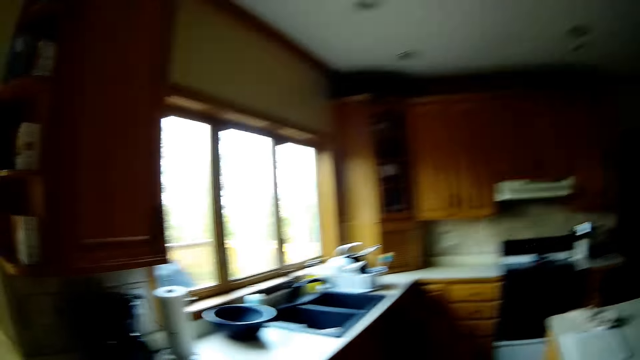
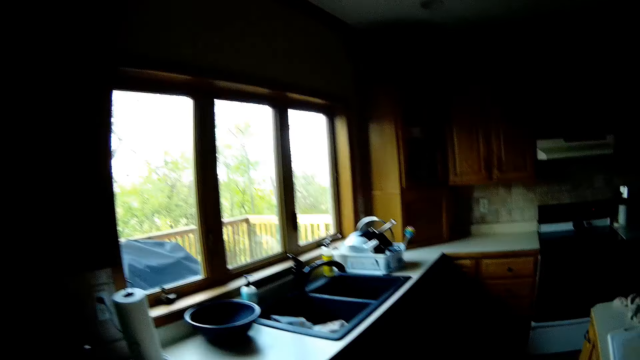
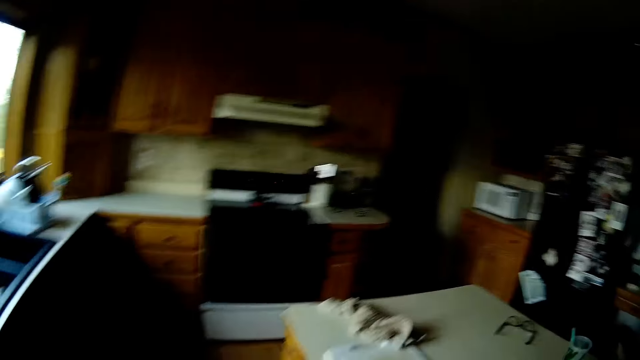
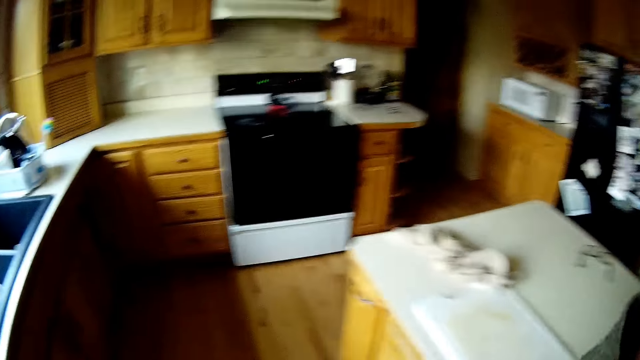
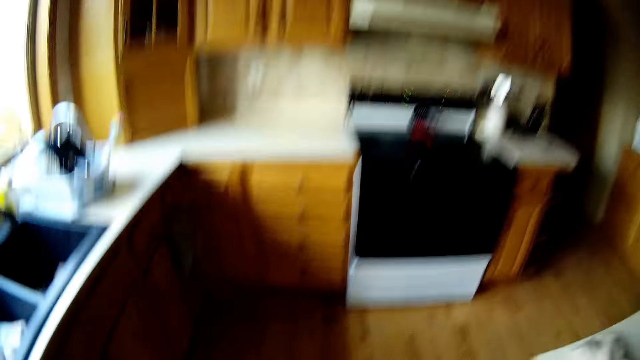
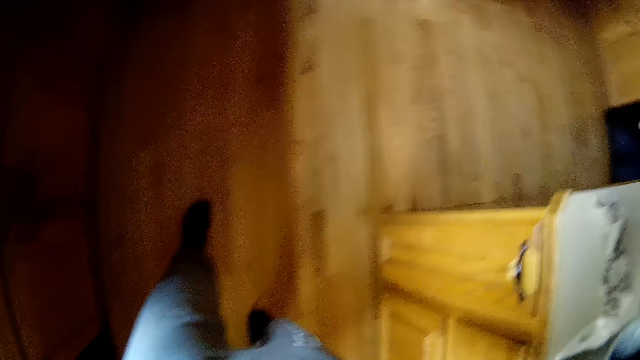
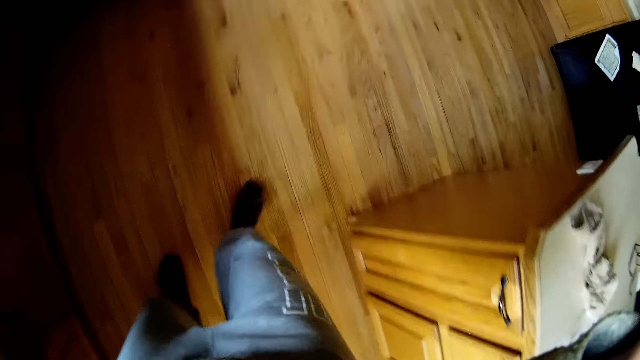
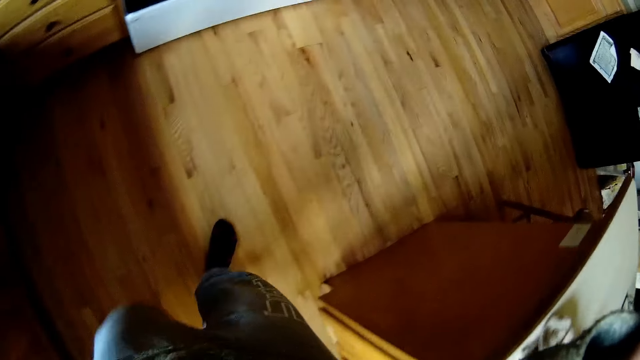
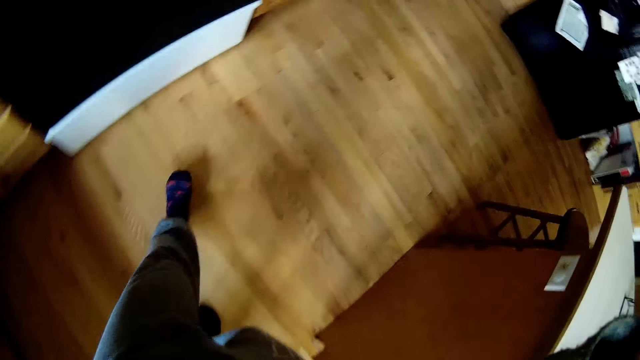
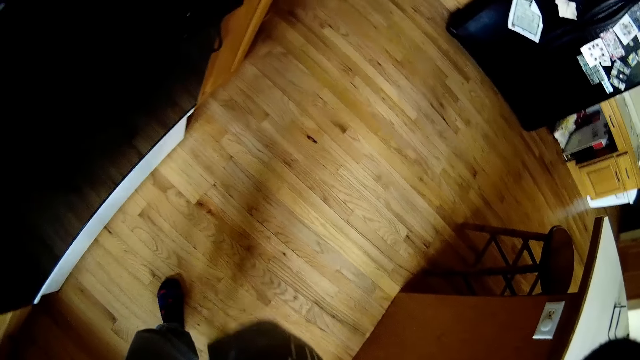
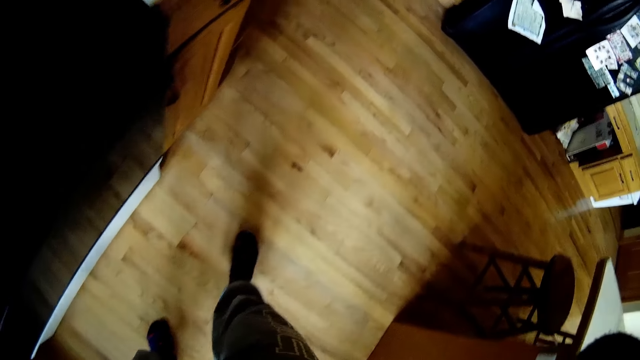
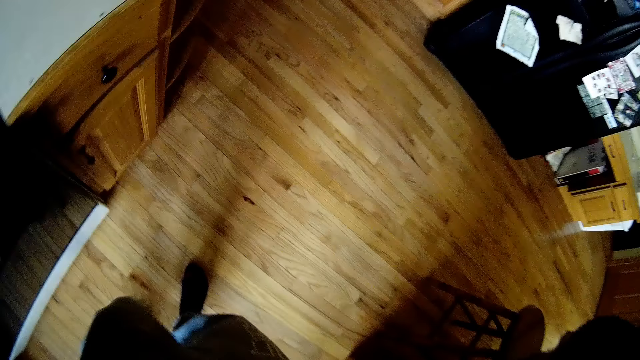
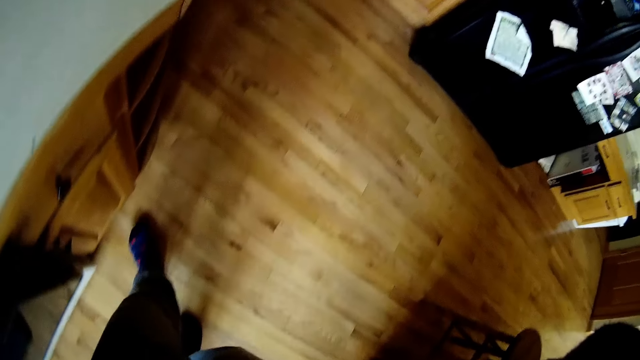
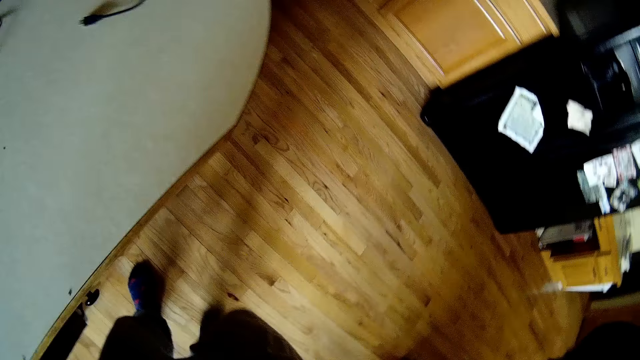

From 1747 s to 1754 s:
The camera wearer aligns the camera.
